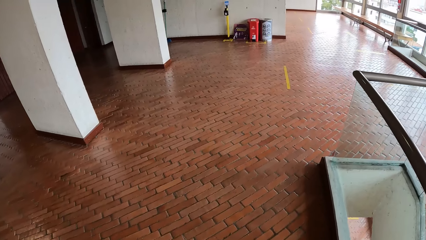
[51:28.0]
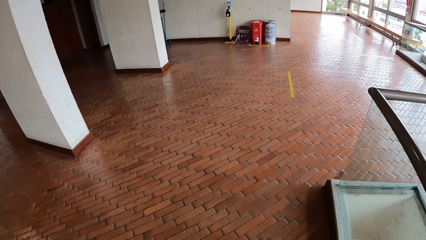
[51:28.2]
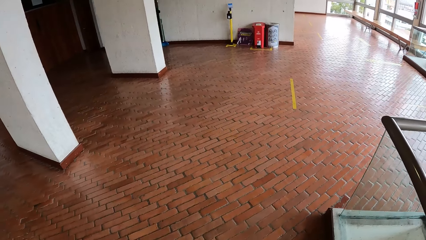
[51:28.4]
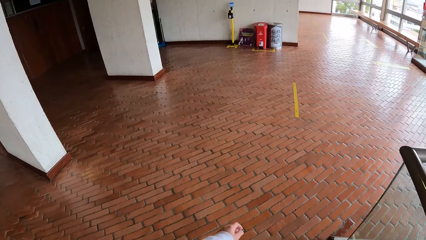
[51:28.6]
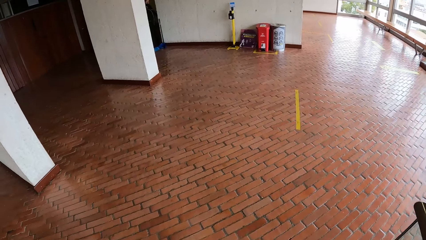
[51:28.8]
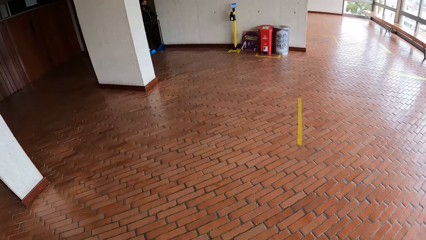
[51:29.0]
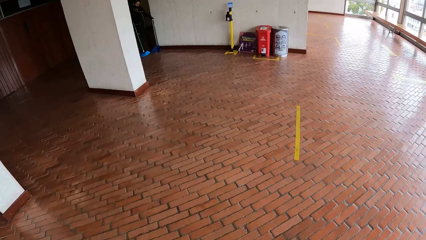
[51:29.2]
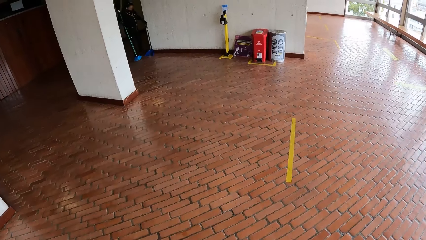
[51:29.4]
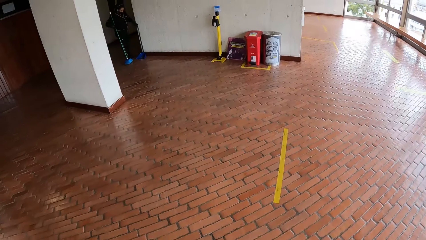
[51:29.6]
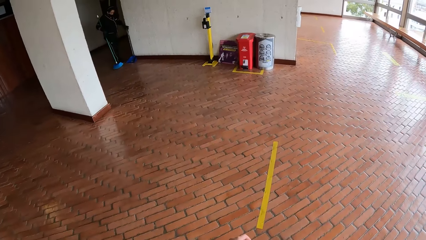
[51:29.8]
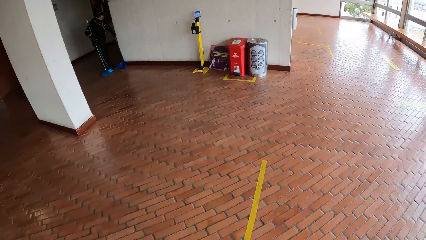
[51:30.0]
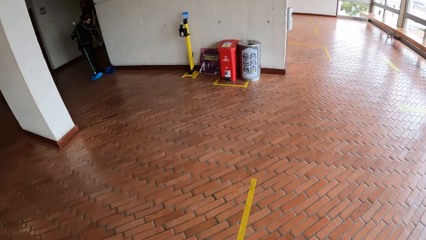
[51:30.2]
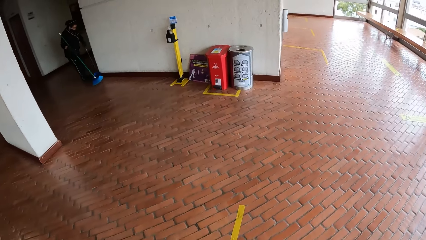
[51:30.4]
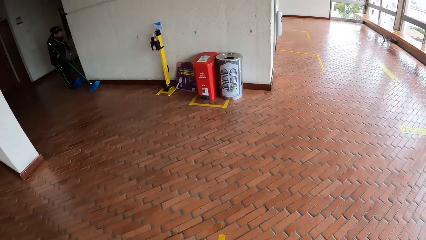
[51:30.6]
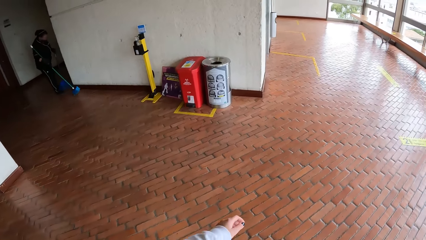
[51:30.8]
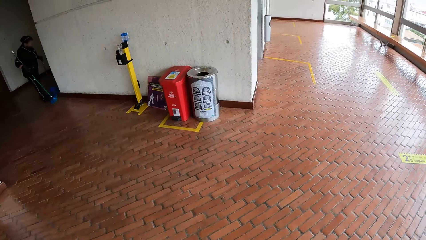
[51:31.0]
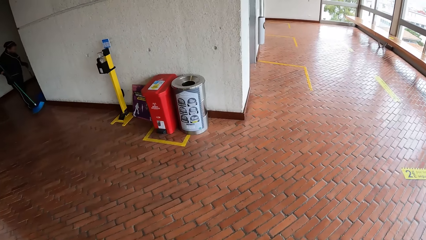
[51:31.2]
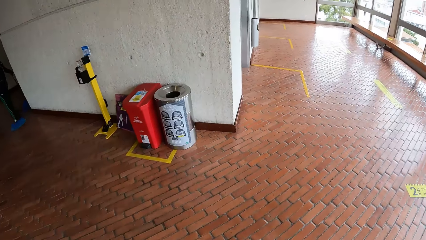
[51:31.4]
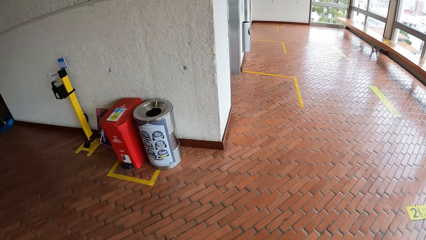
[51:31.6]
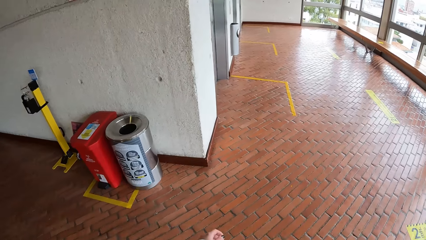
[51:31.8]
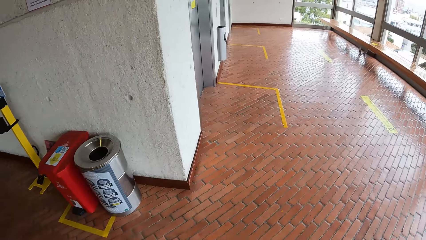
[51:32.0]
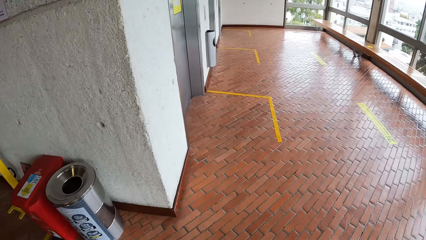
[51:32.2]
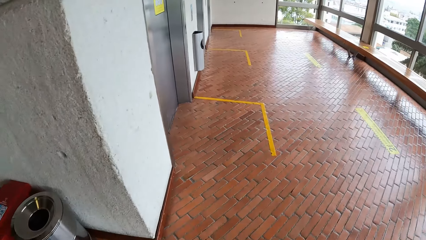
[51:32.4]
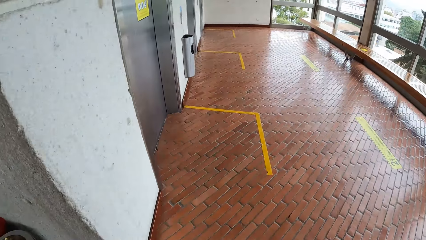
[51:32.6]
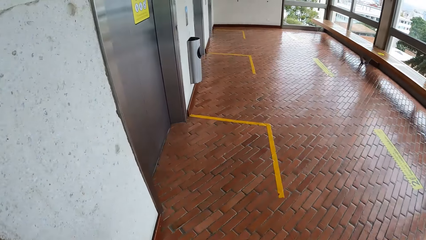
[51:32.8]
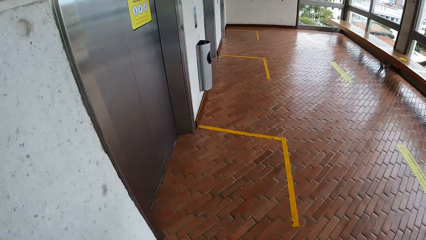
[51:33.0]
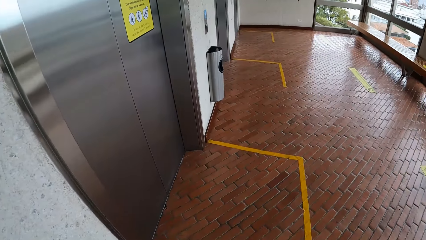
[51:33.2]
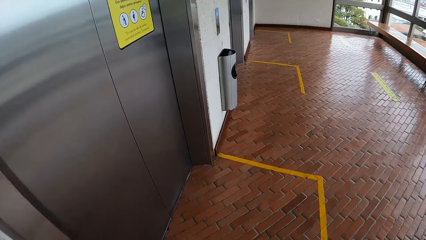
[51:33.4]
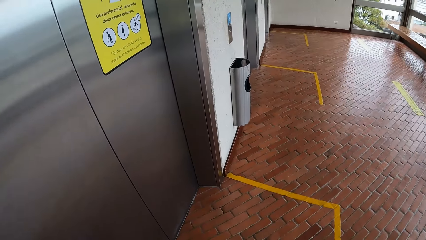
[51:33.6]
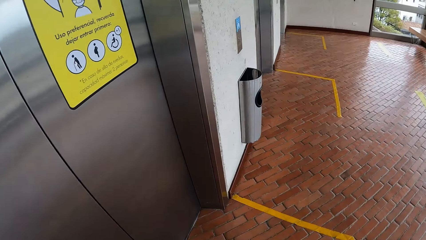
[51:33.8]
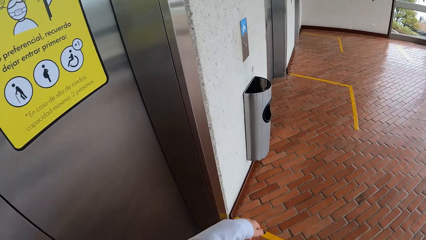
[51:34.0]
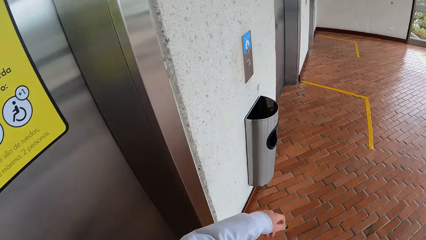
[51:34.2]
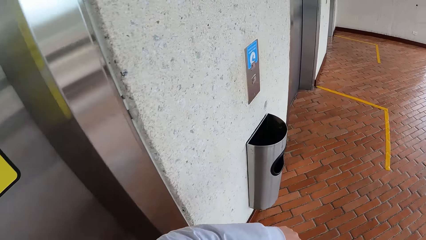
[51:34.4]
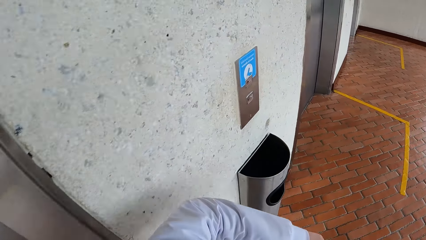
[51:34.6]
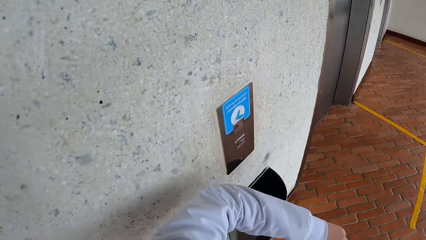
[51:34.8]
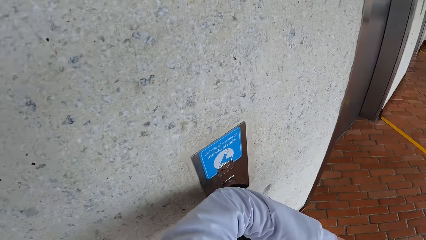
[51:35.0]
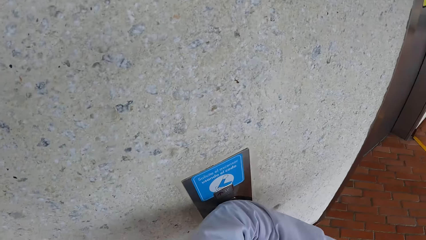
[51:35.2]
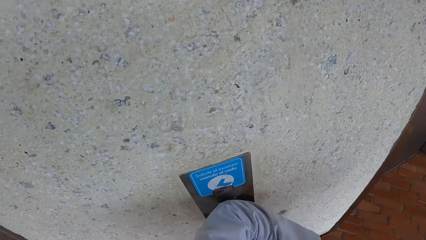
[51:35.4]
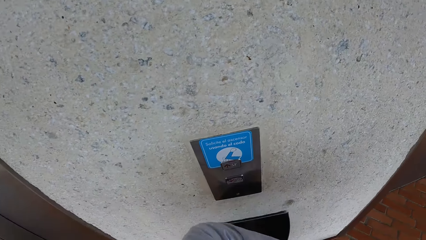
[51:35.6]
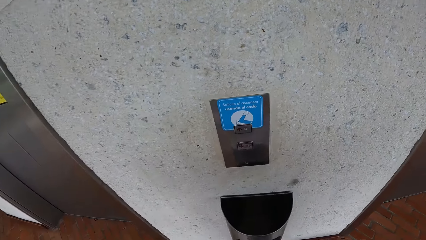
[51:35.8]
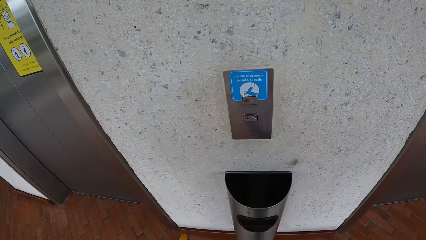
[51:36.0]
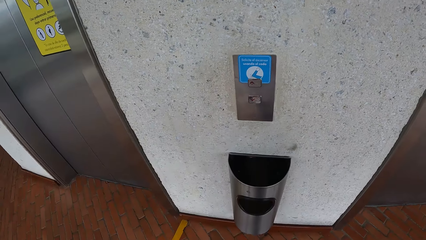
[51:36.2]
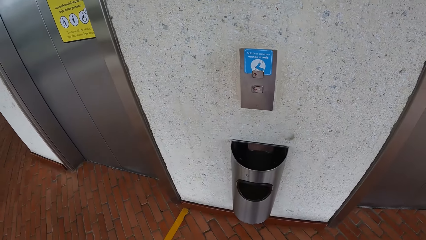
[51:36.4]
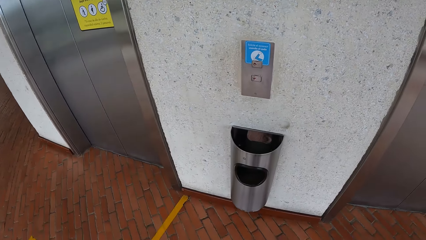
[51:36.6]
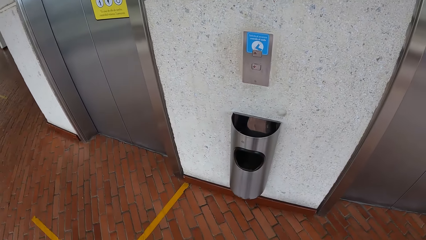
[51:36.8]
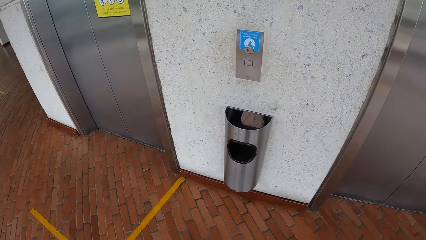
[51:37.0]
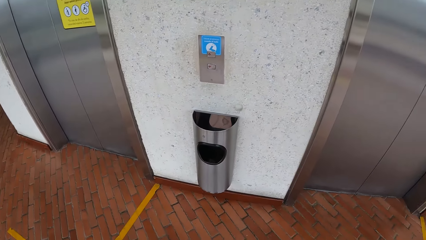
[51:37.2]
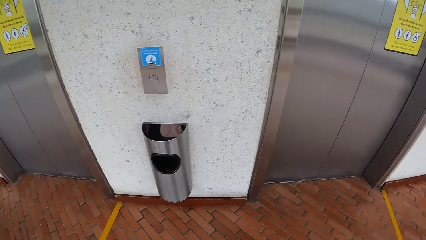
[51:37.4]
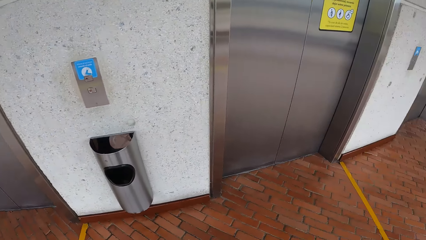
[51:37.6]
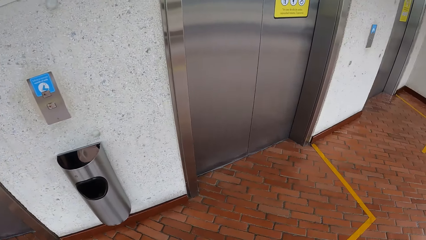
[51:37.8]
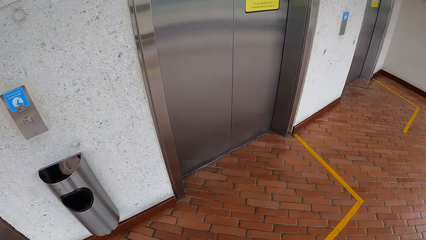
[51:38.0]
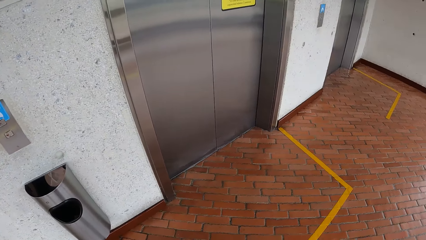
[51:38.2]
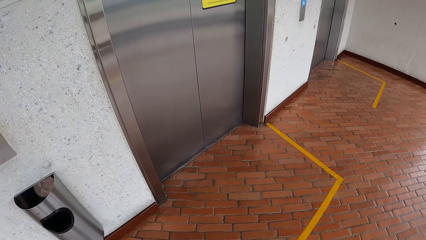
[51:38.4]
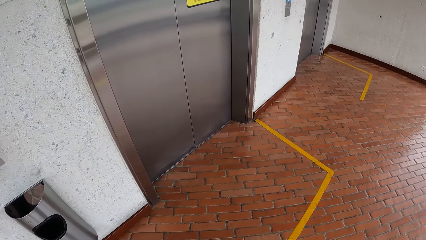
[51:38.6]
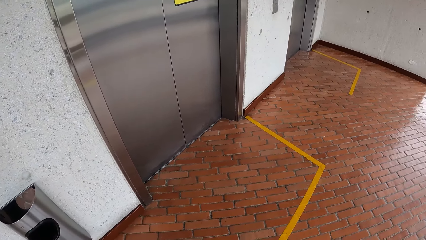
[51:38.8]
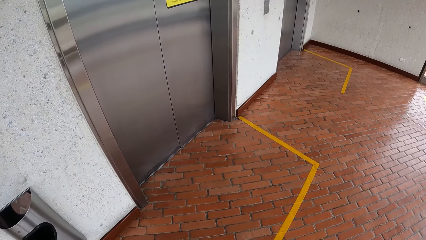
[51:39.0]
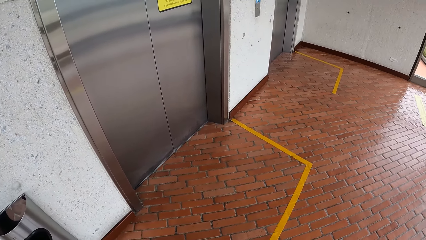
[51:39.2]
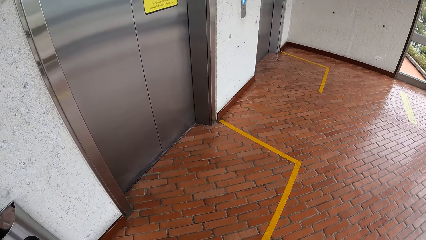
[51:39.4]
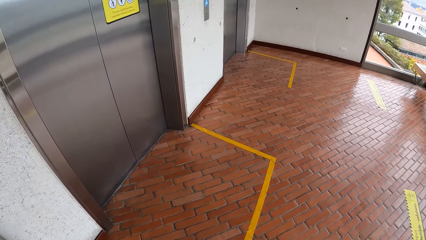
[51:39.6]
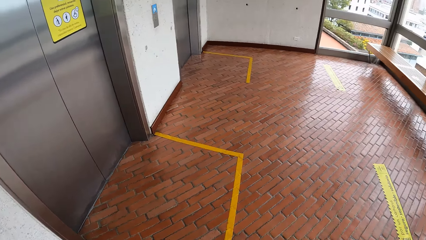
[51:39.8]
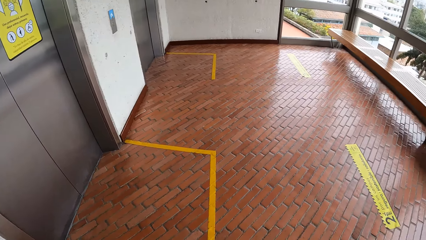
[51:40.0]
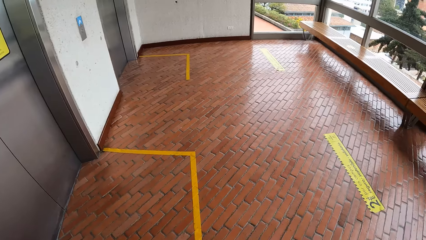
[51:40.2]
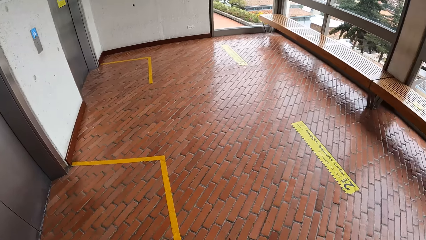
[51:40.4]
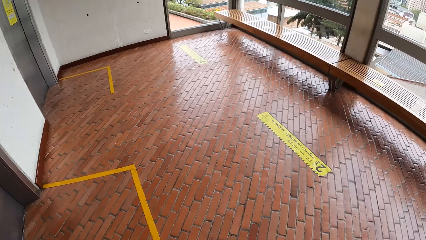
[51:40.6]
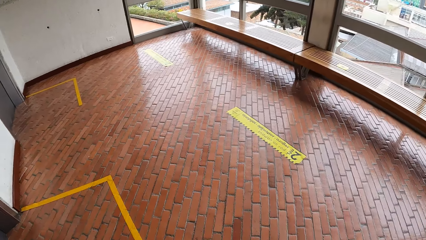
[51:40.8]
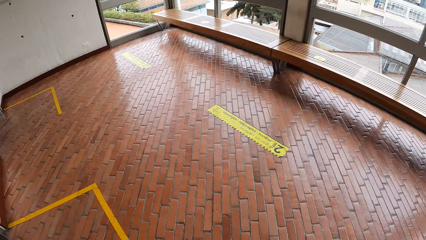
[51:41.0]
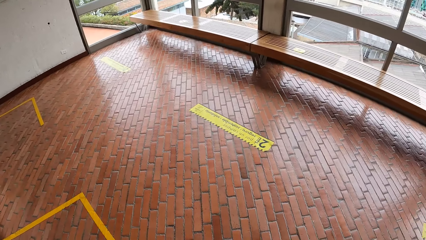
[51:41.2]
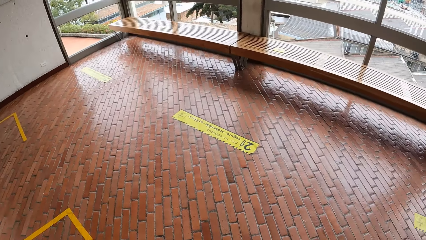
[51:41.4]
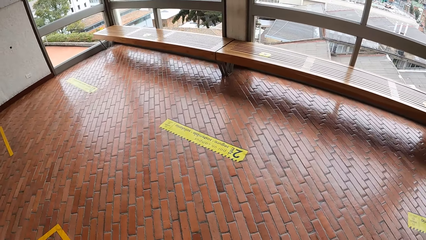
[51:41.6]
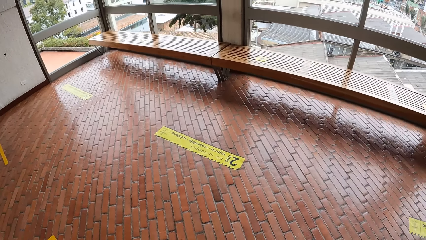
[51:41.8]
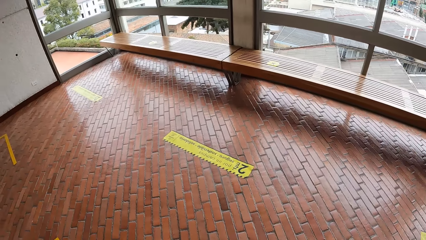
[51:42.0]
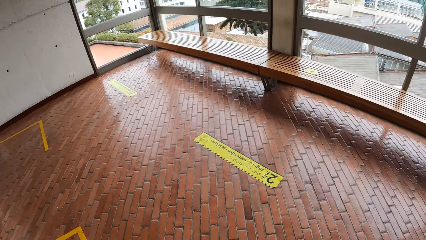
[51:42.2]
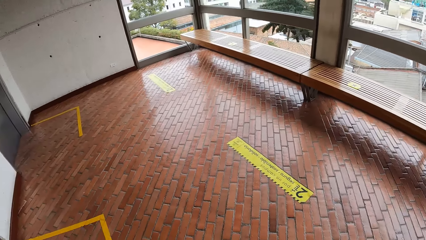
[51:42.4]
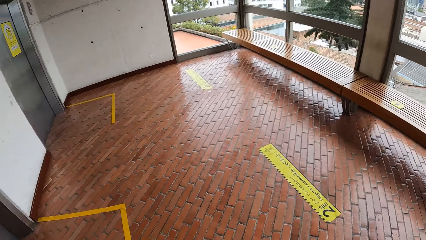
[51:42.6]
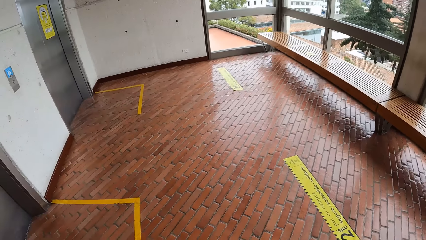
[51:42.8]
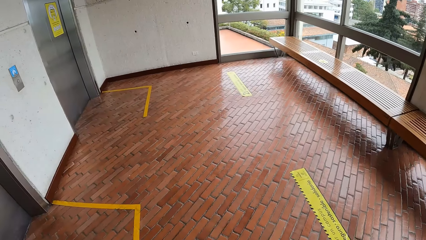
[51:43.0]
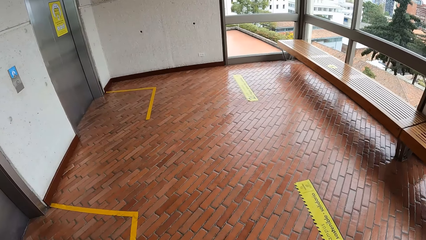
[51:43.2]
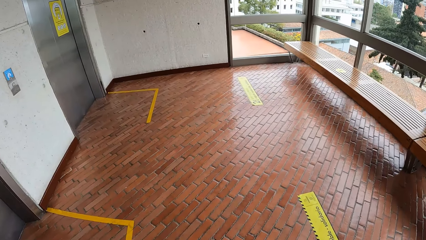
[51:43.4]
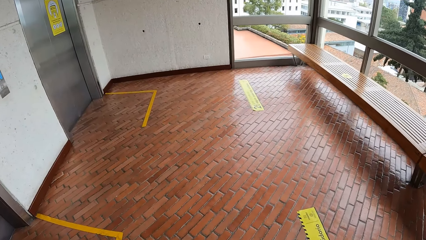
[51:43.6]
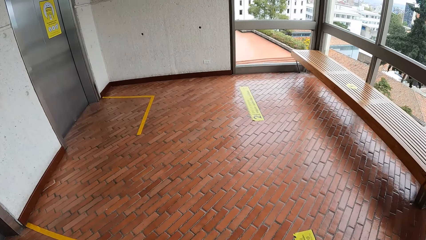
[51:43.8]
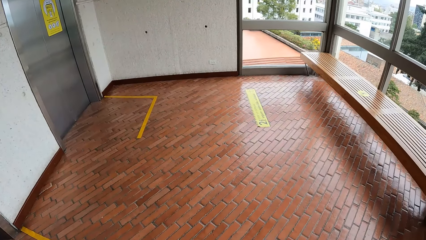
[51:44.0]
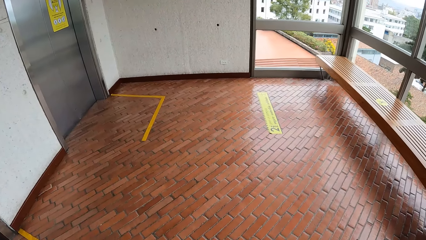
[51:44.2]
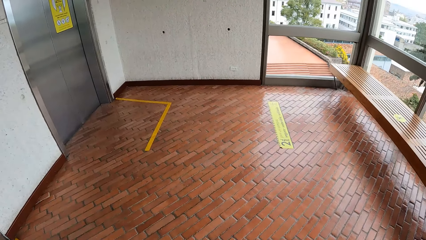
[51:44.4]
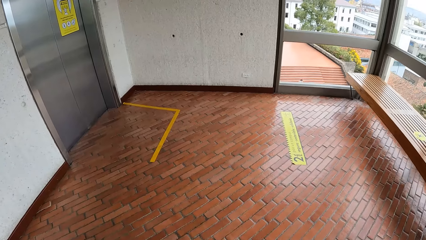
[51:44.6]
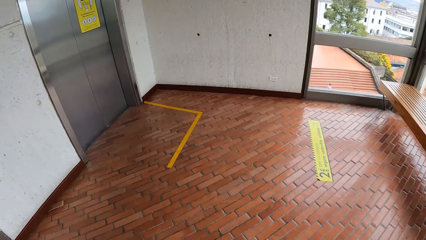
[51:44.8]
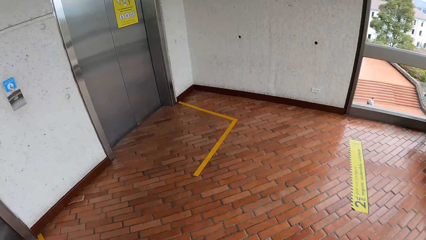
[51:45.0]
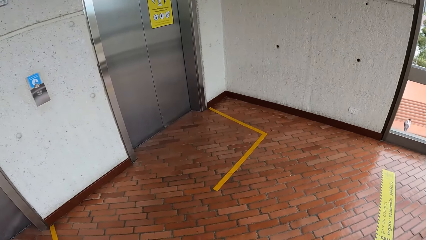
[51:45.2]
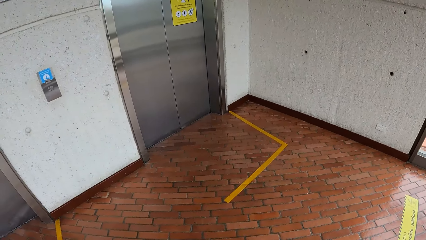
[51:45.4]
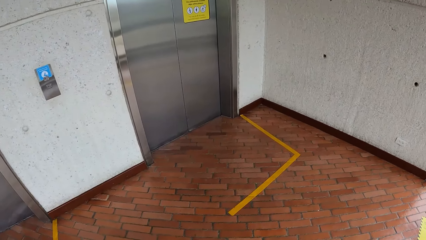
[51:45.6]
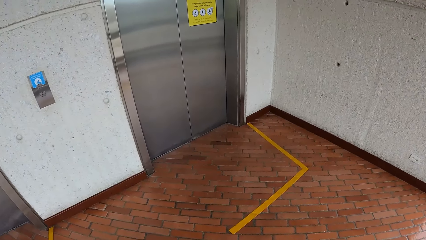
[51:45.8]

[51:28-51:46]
The camera wearer opens an elevator with her left elbow. She presses a button on the wall. She looks around.
